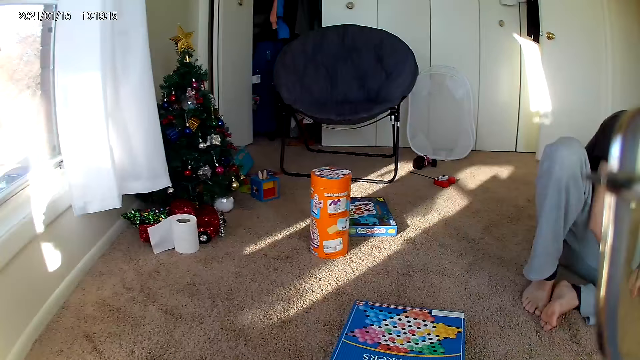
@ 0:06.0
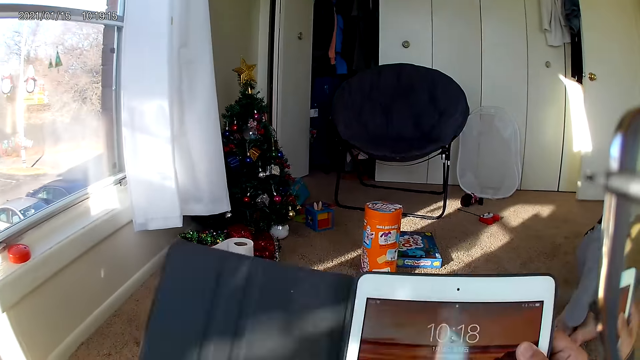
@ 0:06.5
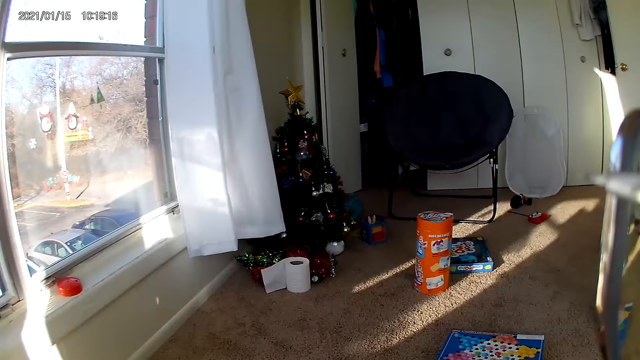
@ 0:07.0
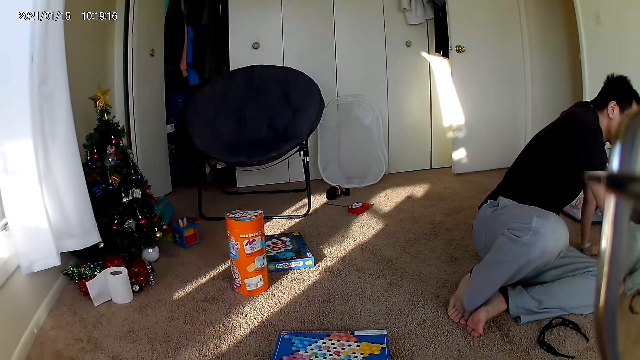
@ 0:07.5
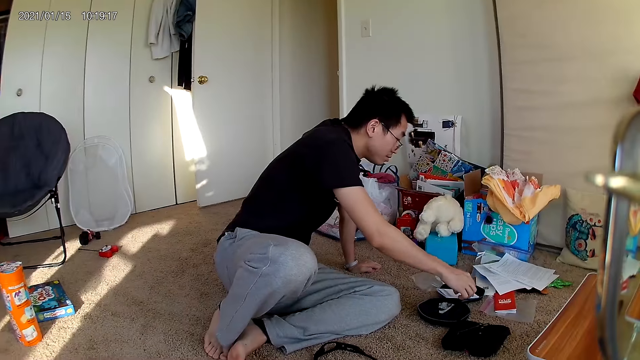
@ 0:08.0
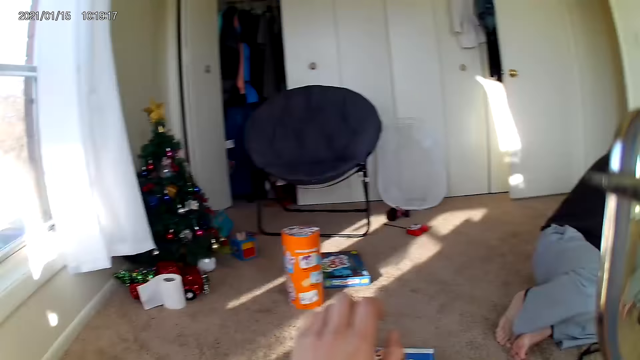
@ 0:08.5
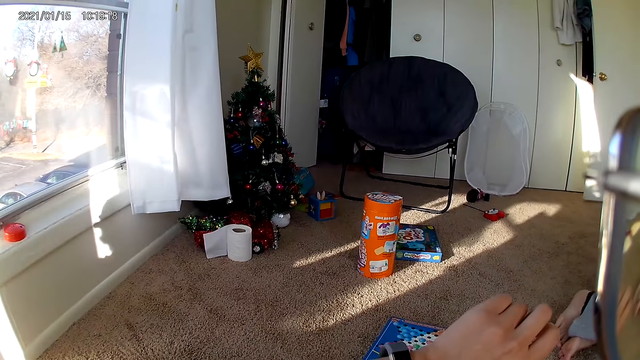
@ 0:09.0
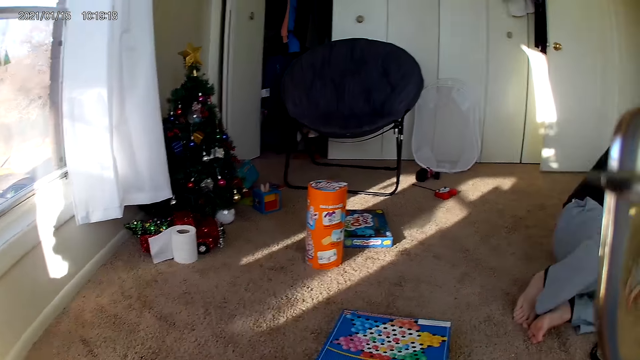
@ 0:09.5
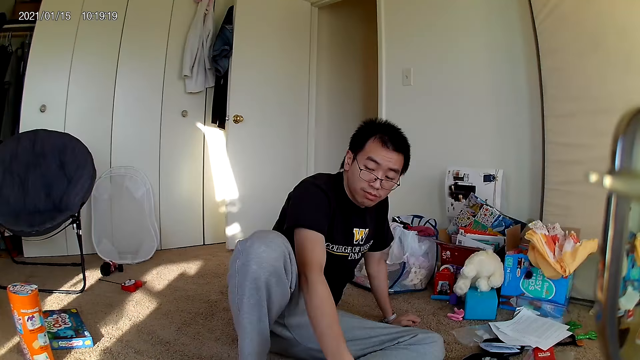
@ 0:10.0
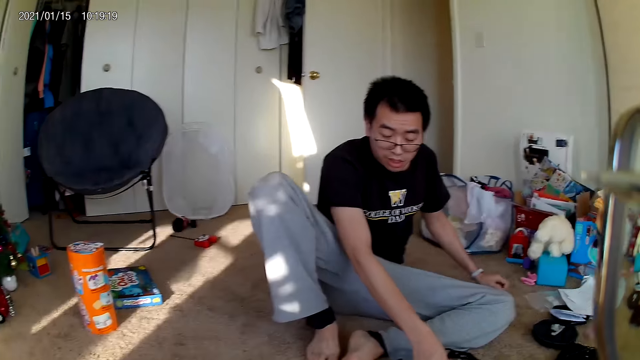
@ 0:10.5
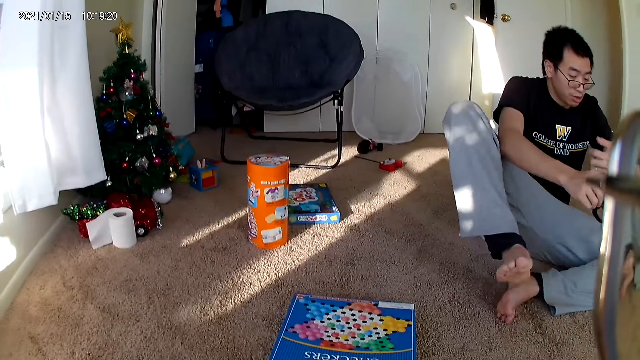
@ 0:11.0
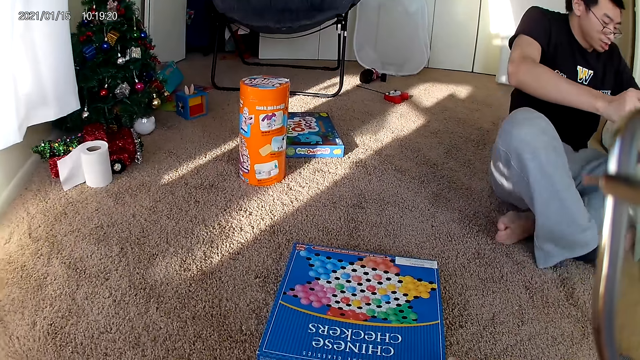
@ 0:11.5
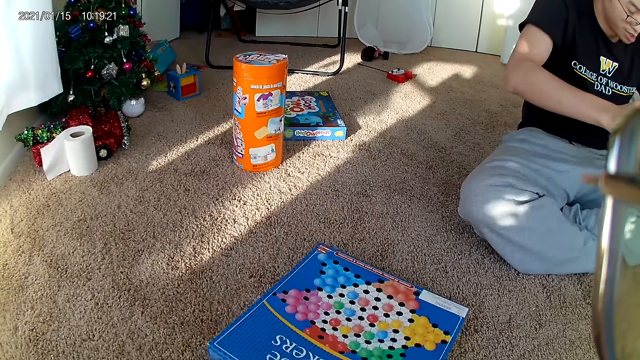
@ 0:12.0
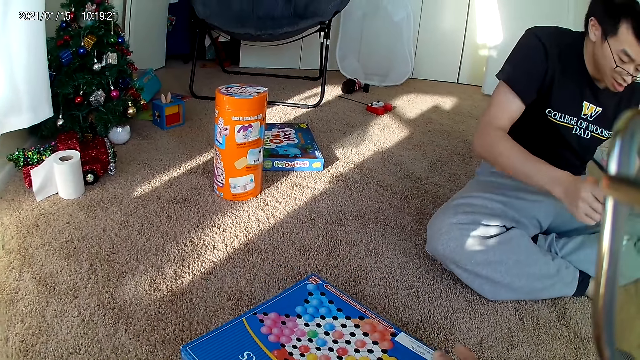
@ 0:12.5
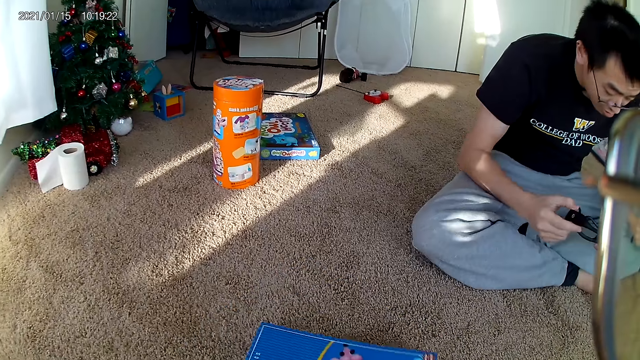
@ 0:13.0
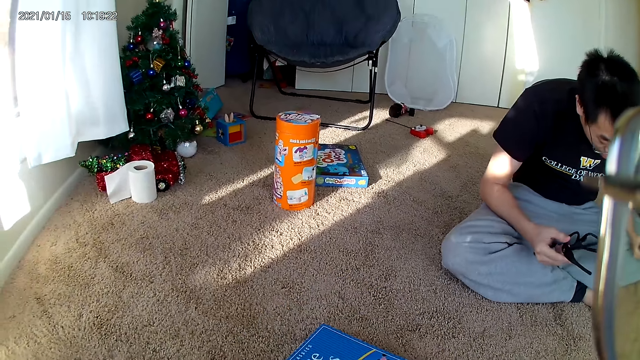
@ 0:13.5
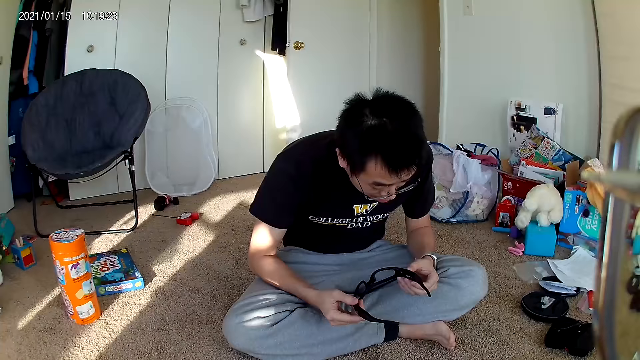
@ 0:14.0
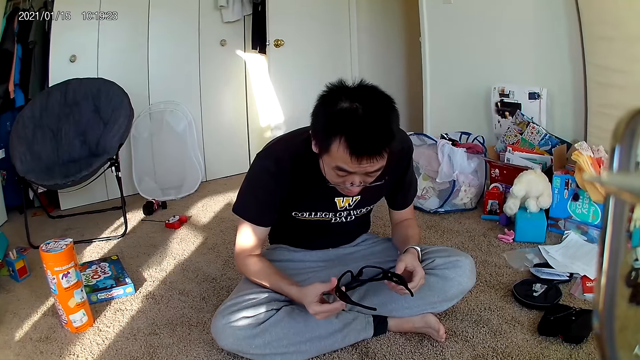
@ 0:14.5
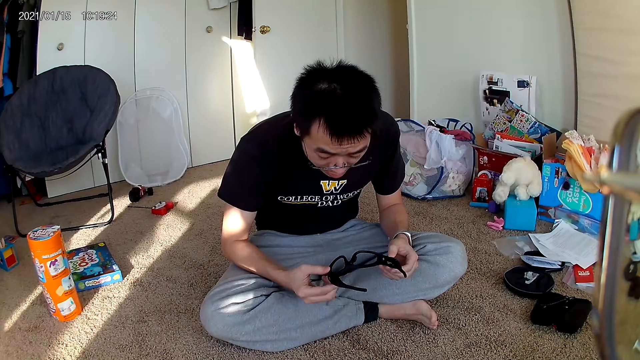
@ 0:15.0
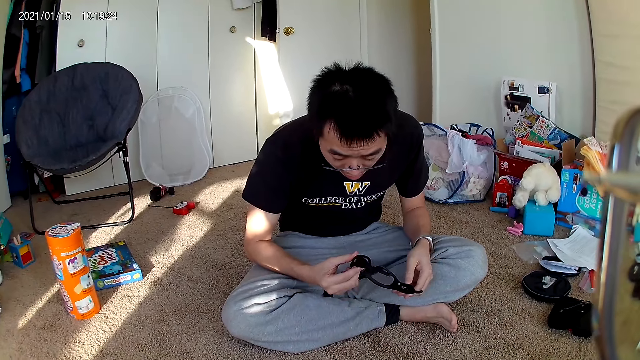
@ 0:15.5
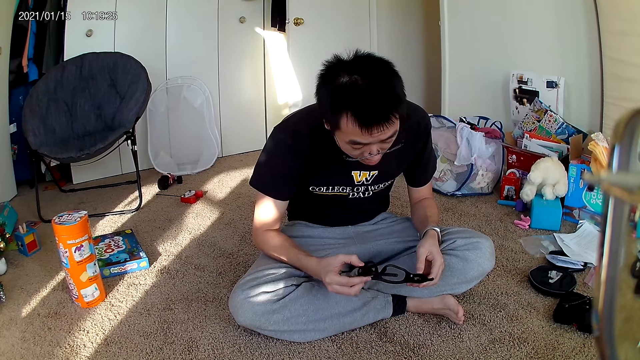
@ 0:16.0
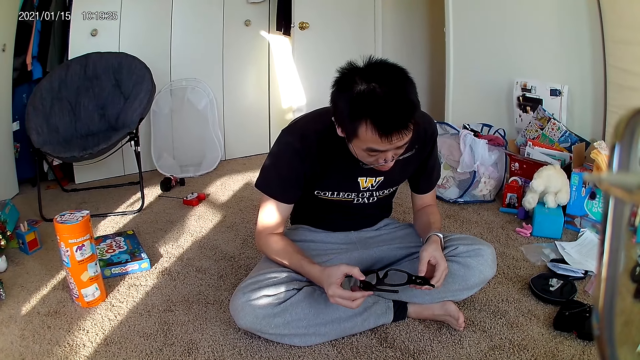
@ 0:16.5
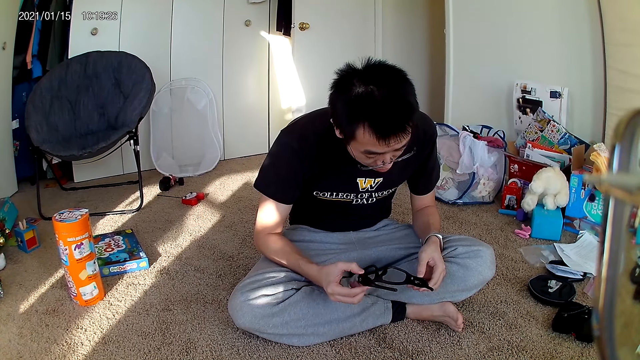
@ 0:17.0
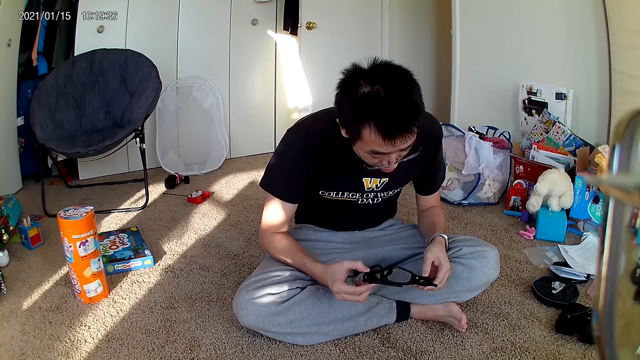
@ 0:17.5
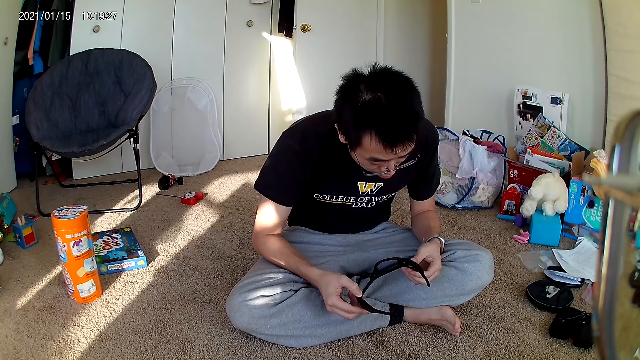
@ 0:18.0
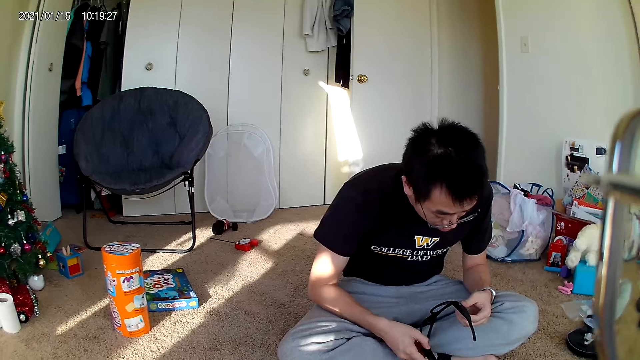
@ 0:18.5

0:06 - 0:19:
The camera wearer covers the tablet with a case. They pick up the tablet and look around the room. They drag a carton or box of a Chinese checker board game on the rug. A man looks at his spectacles.

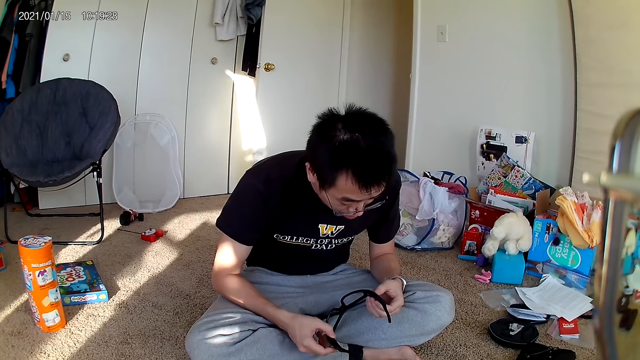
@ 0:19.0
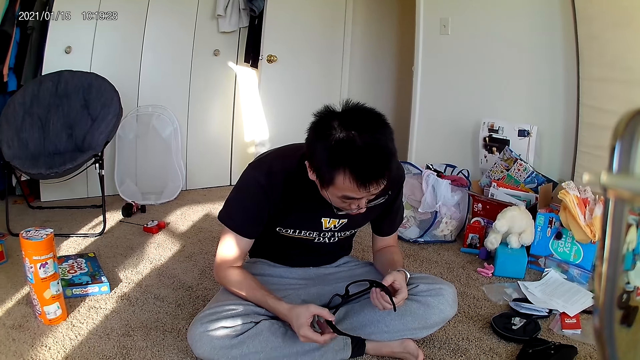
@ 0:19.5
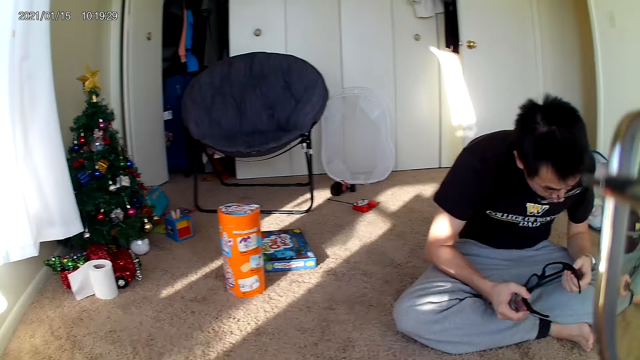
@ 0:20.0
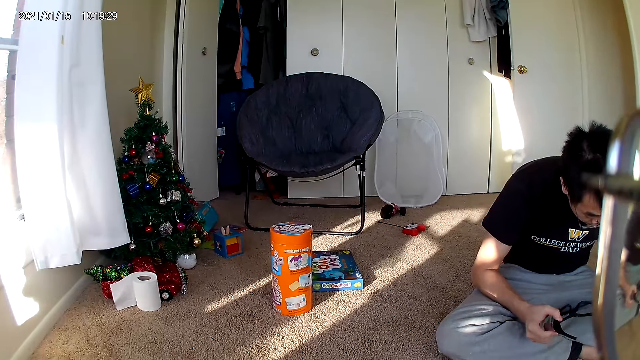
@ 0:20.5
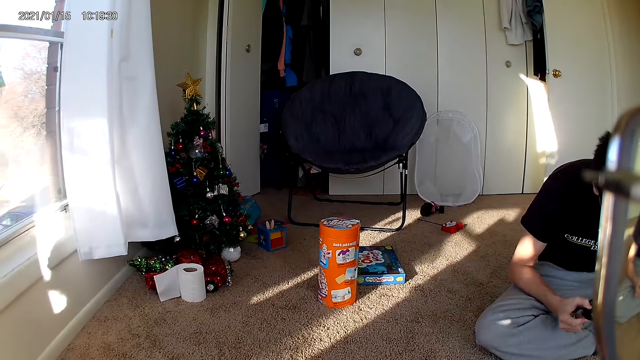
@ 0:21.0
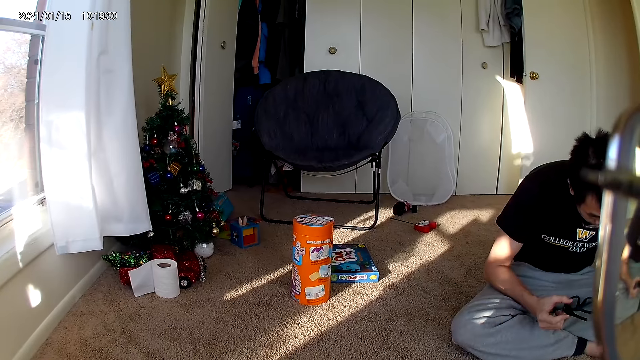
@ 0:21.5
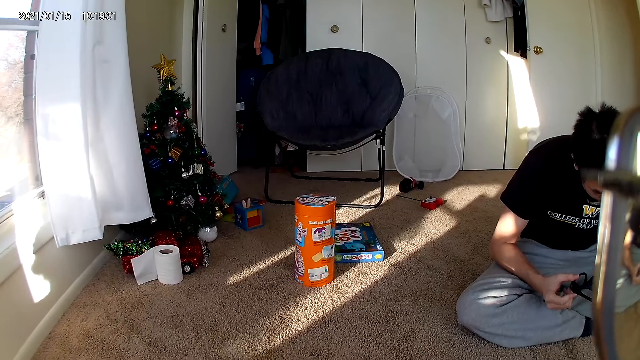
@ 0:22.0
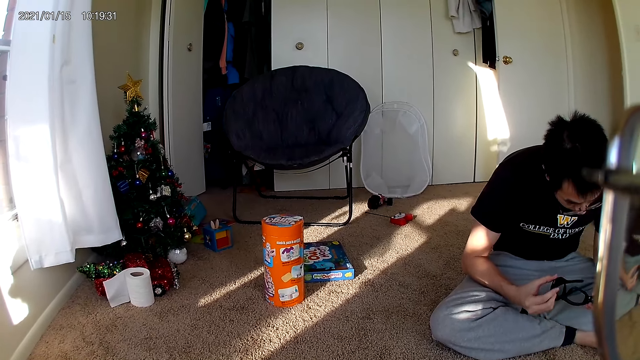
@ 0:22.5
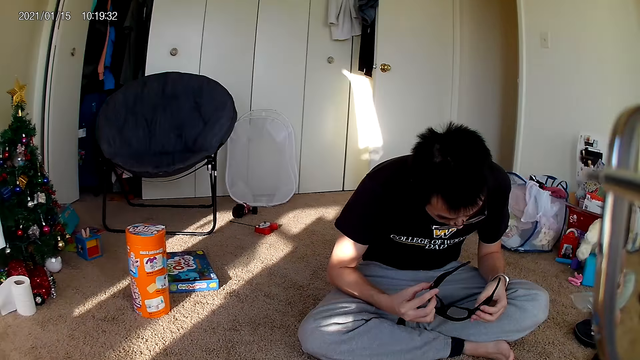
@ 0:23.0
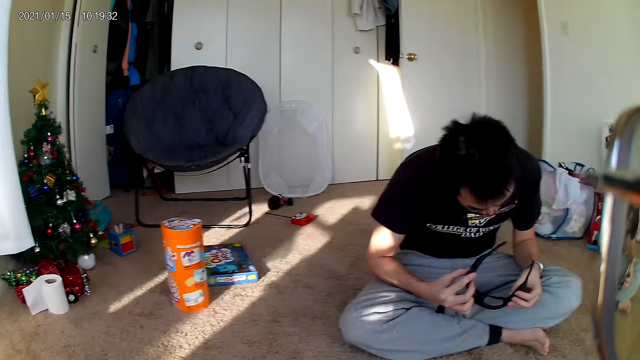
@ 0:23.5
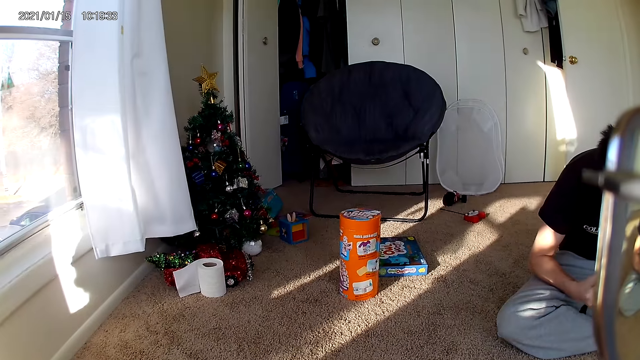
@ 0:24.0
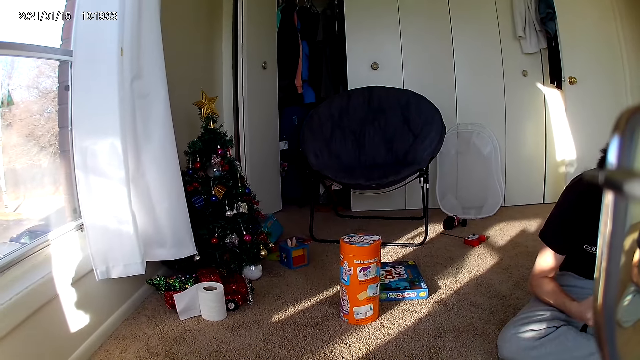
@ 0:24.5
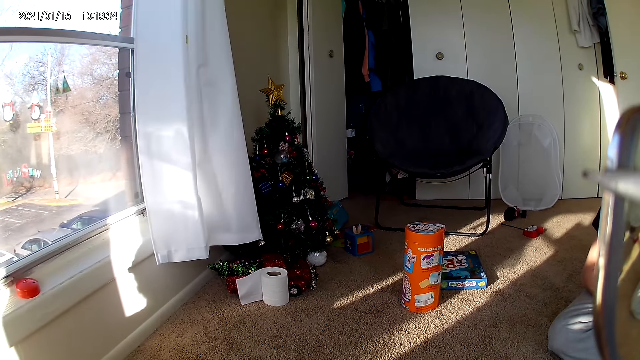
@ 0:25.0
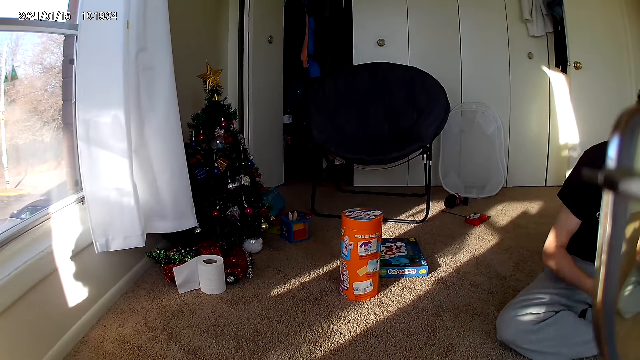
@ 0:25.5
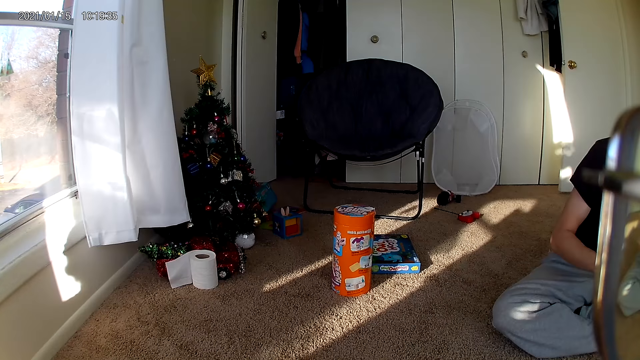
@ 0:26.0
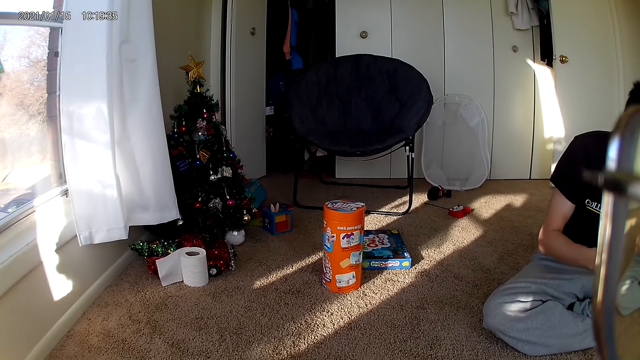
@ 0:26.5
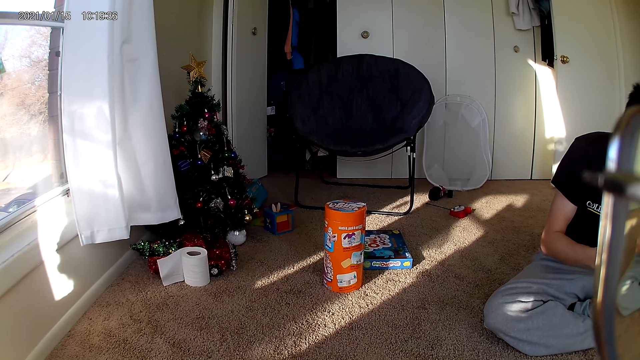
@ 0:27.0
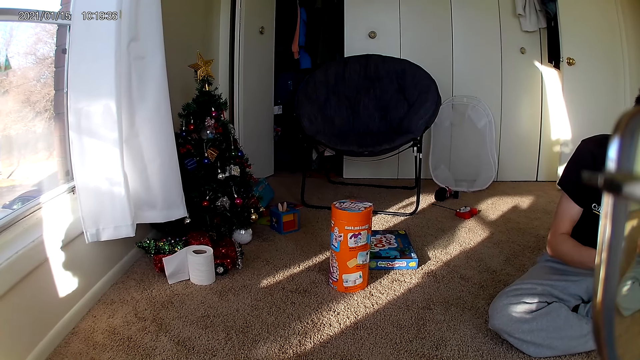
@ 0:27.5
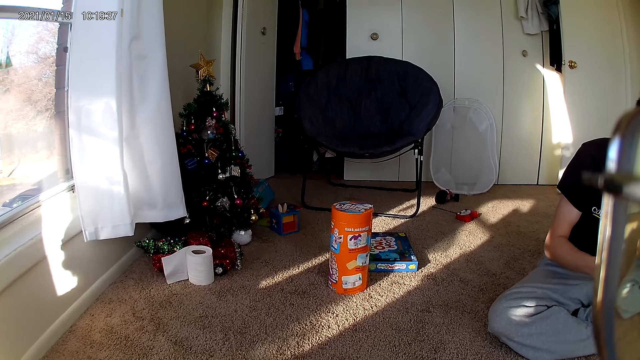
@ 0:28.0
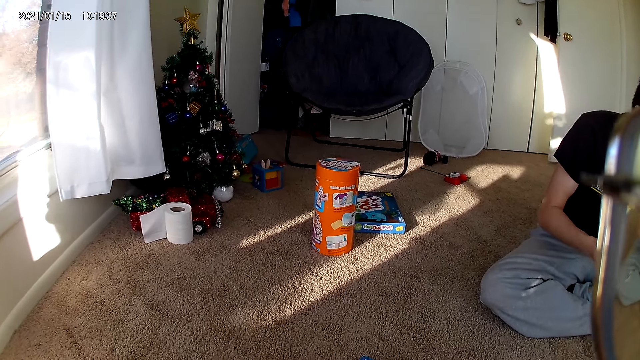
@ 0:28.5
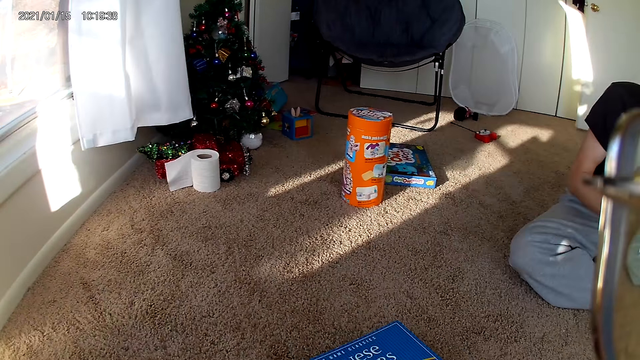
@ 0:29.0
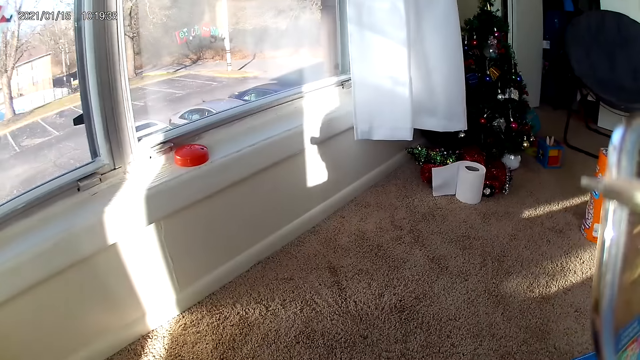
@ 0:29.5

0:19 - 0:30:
The camera wearer looks across the room.
